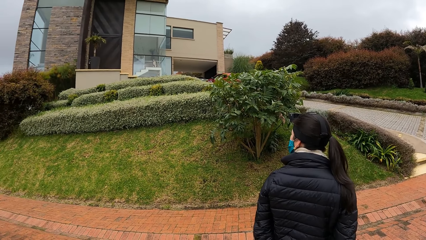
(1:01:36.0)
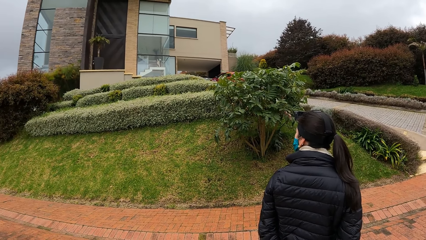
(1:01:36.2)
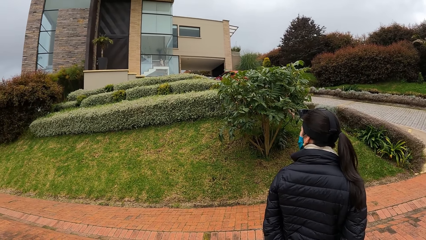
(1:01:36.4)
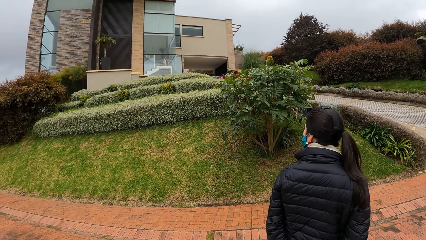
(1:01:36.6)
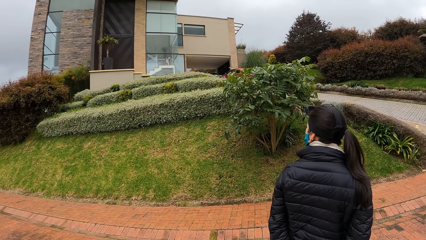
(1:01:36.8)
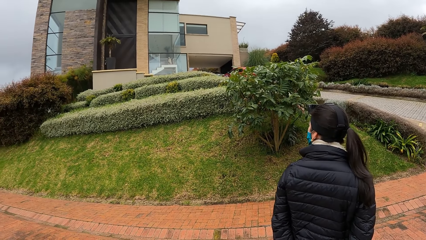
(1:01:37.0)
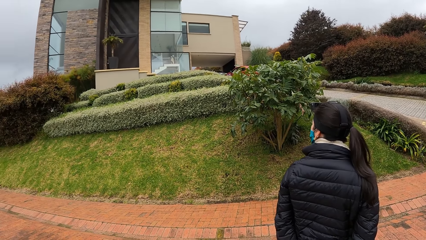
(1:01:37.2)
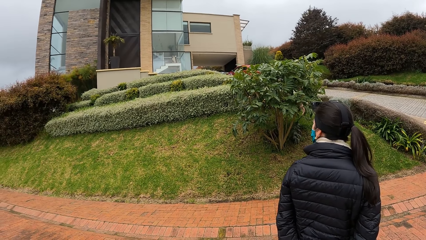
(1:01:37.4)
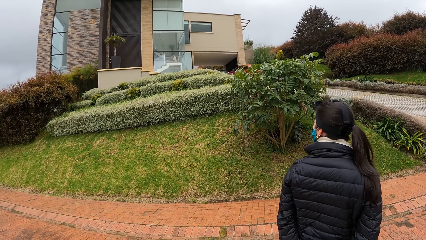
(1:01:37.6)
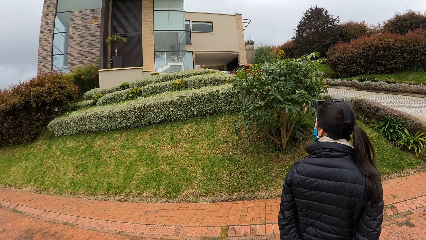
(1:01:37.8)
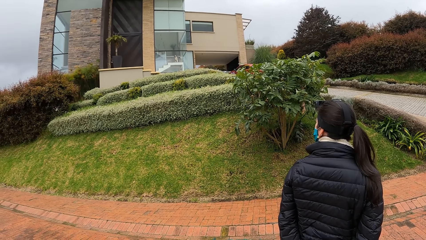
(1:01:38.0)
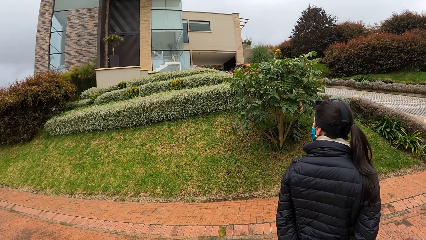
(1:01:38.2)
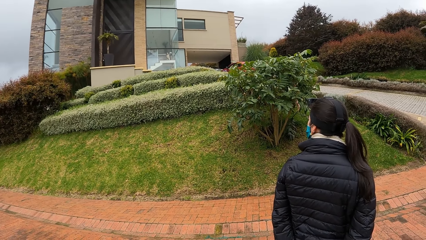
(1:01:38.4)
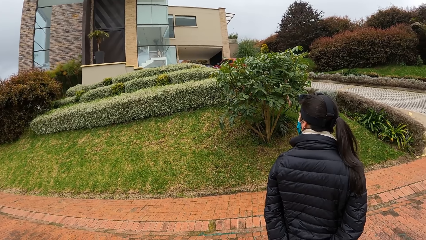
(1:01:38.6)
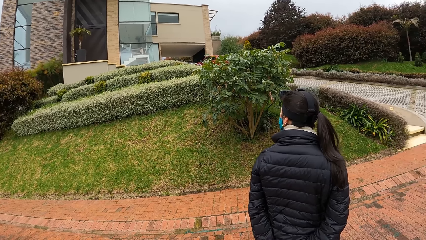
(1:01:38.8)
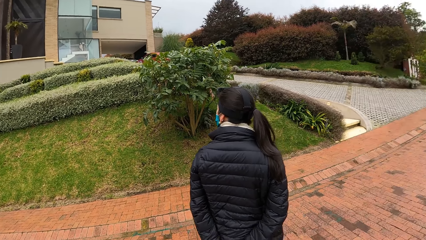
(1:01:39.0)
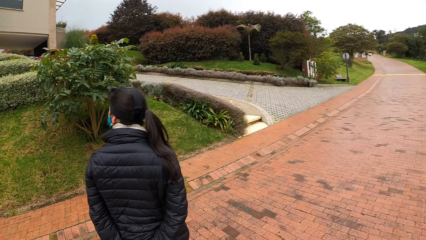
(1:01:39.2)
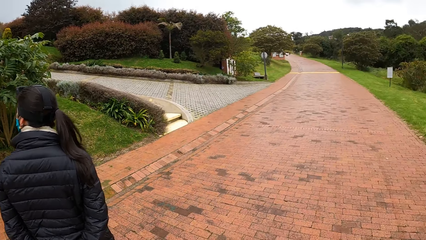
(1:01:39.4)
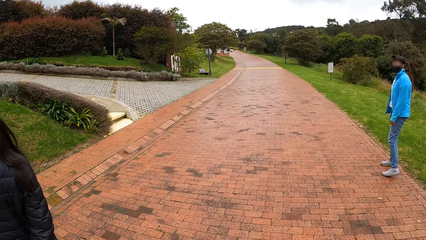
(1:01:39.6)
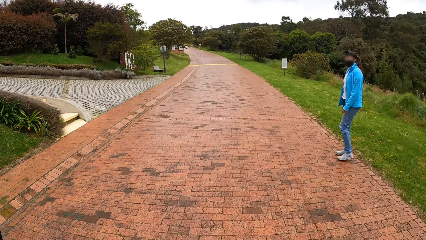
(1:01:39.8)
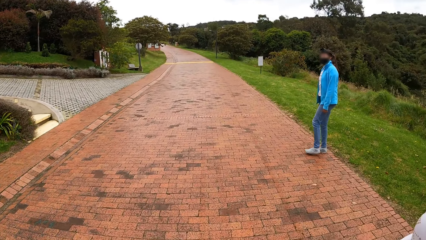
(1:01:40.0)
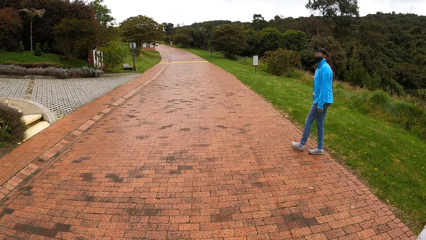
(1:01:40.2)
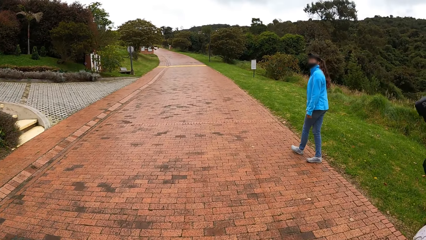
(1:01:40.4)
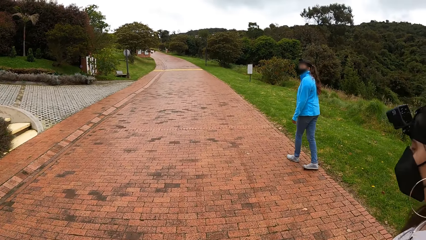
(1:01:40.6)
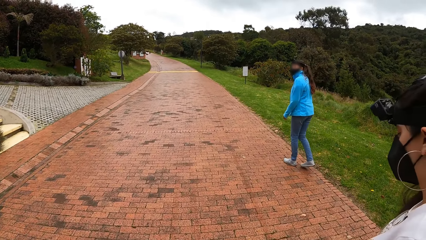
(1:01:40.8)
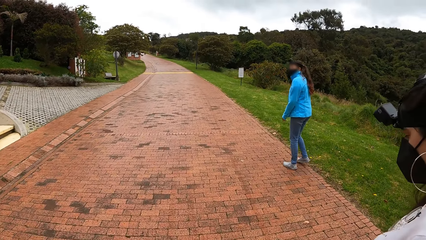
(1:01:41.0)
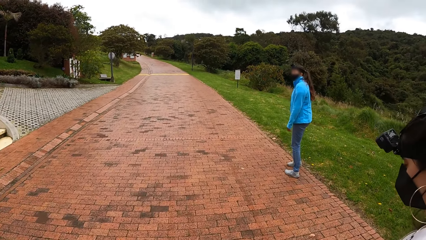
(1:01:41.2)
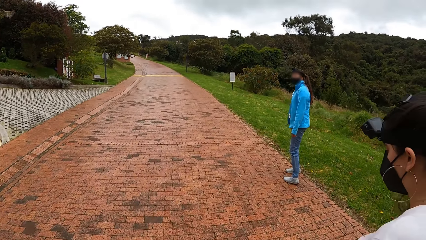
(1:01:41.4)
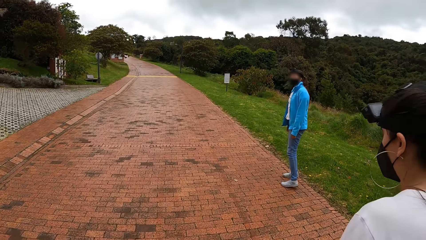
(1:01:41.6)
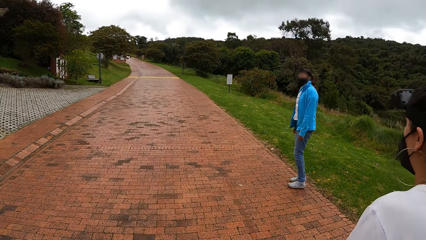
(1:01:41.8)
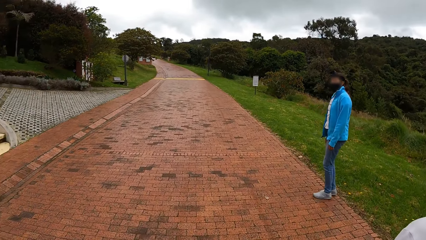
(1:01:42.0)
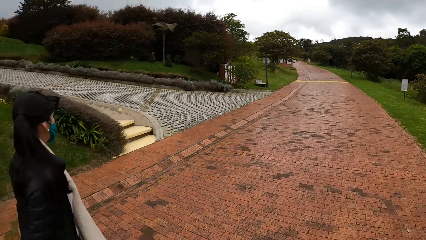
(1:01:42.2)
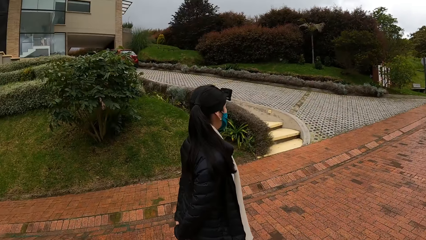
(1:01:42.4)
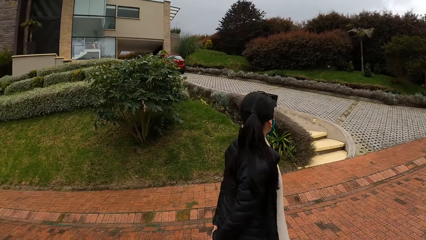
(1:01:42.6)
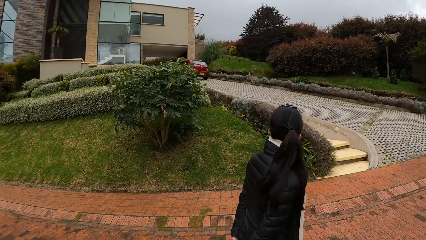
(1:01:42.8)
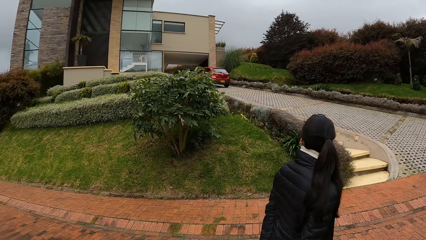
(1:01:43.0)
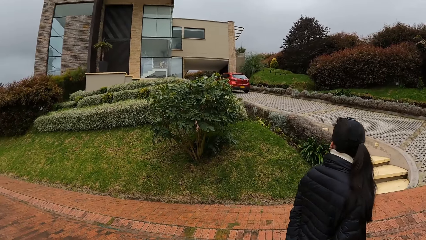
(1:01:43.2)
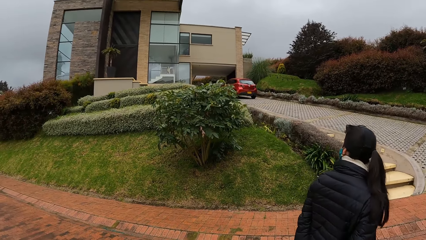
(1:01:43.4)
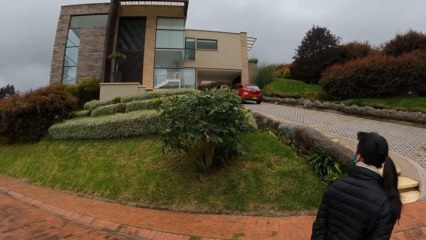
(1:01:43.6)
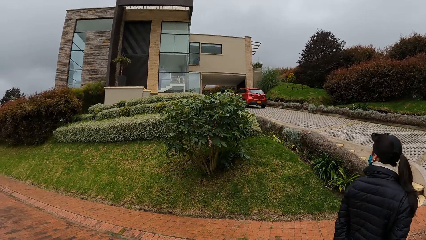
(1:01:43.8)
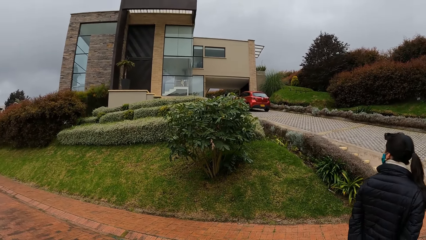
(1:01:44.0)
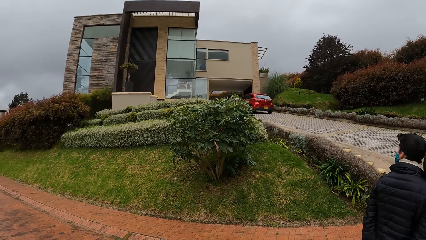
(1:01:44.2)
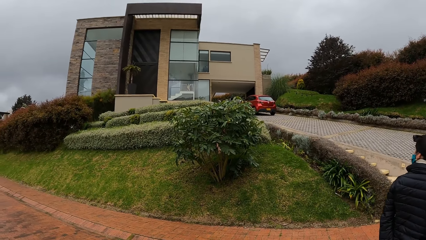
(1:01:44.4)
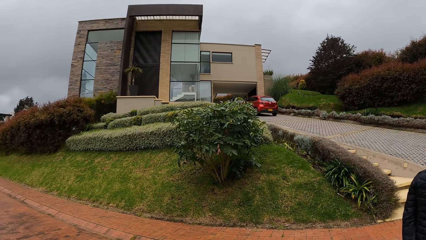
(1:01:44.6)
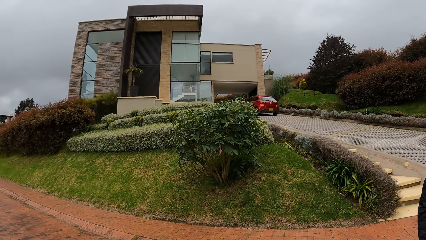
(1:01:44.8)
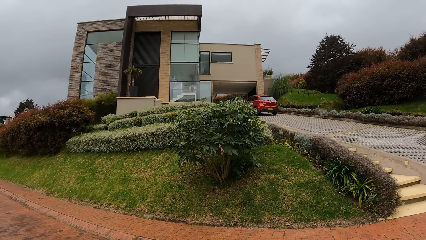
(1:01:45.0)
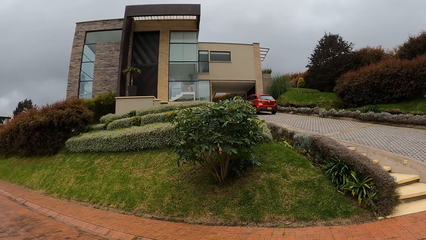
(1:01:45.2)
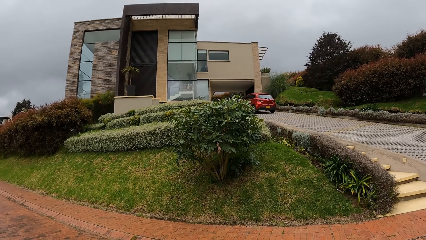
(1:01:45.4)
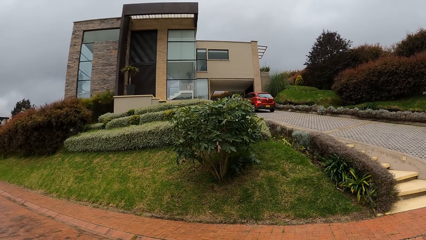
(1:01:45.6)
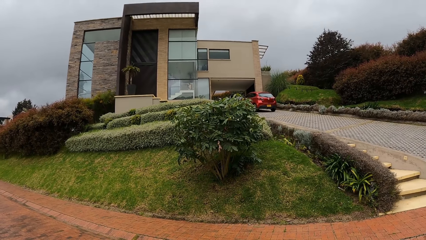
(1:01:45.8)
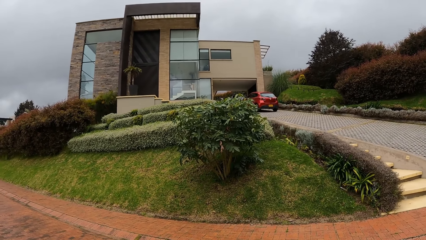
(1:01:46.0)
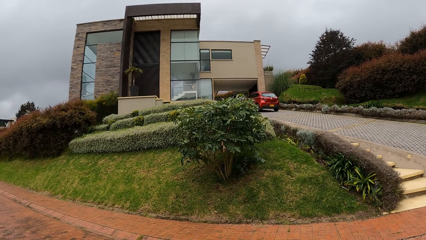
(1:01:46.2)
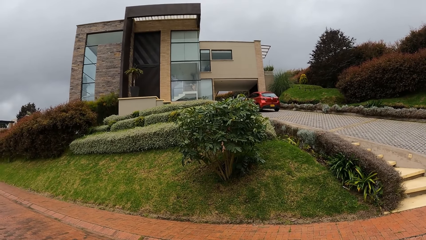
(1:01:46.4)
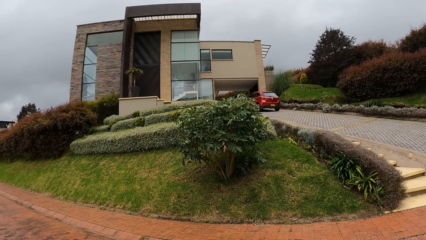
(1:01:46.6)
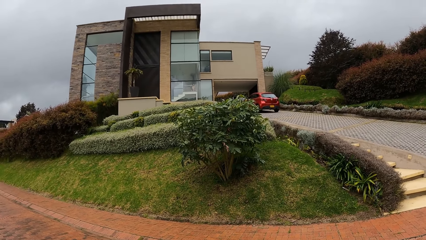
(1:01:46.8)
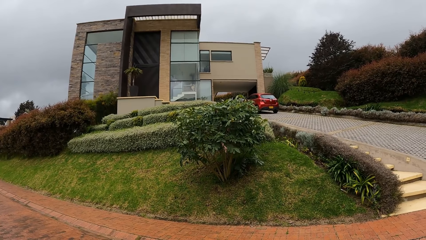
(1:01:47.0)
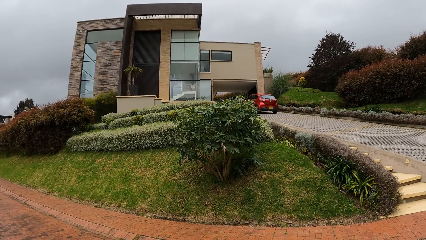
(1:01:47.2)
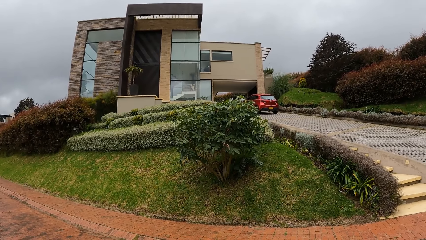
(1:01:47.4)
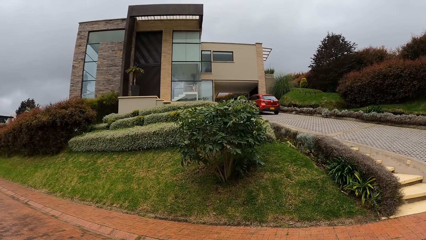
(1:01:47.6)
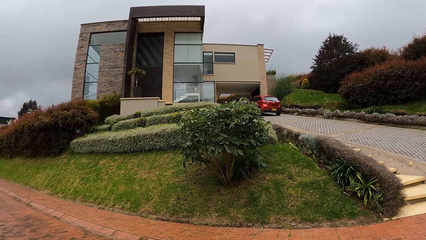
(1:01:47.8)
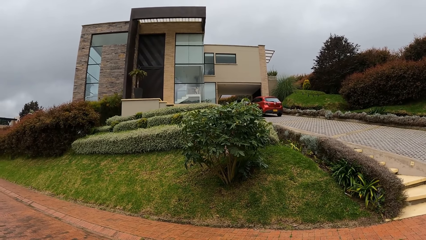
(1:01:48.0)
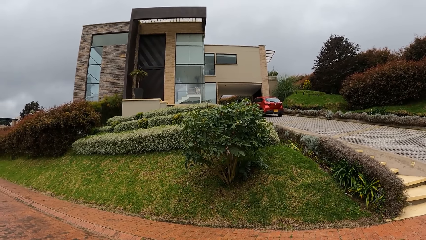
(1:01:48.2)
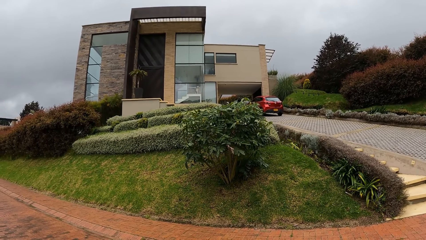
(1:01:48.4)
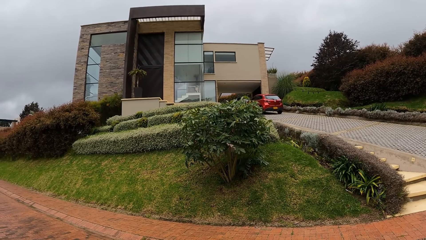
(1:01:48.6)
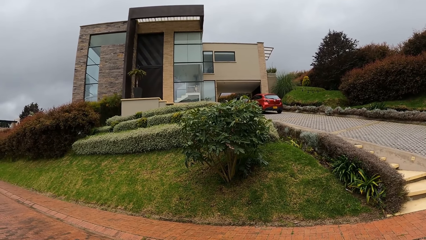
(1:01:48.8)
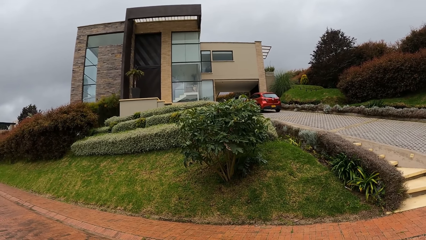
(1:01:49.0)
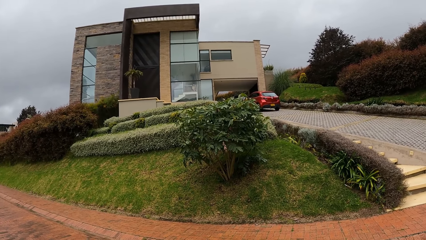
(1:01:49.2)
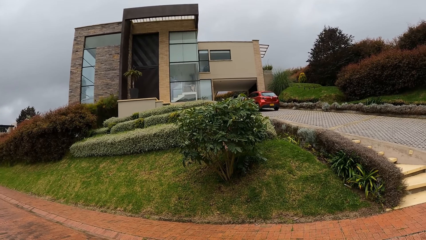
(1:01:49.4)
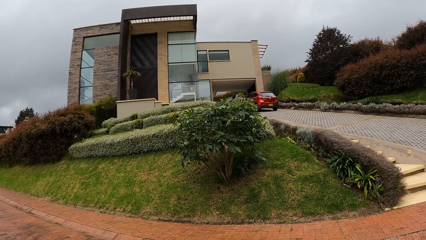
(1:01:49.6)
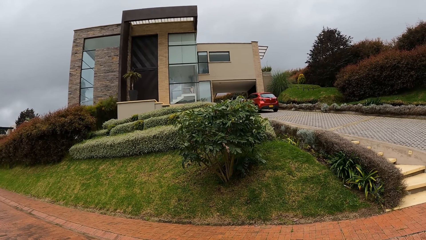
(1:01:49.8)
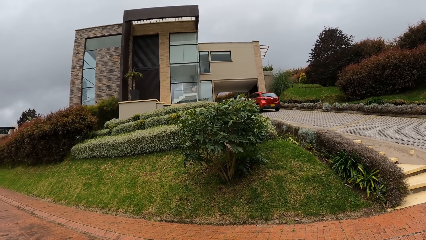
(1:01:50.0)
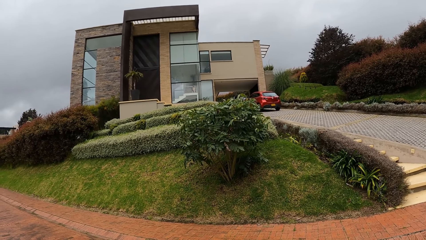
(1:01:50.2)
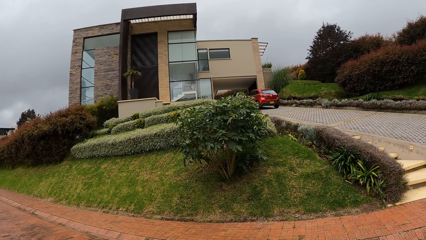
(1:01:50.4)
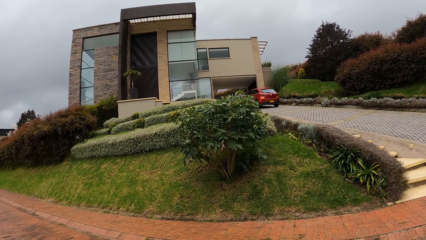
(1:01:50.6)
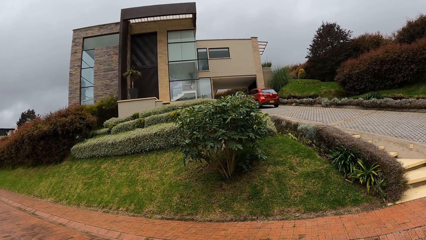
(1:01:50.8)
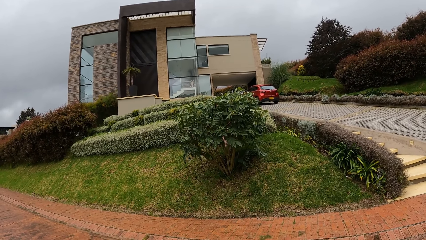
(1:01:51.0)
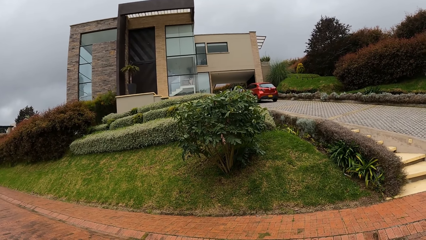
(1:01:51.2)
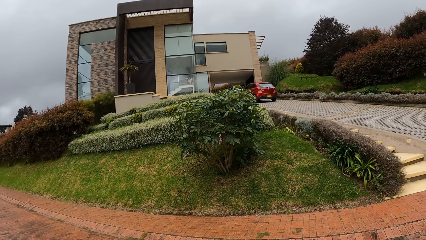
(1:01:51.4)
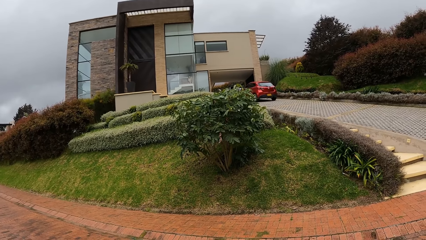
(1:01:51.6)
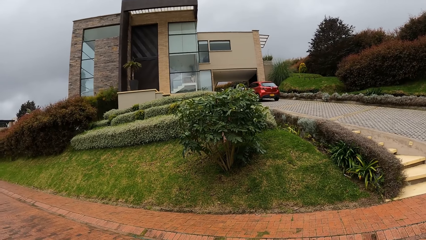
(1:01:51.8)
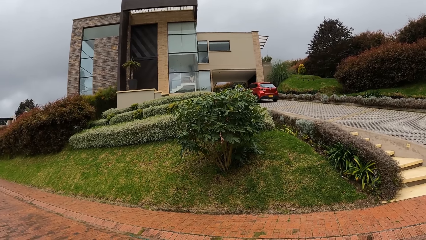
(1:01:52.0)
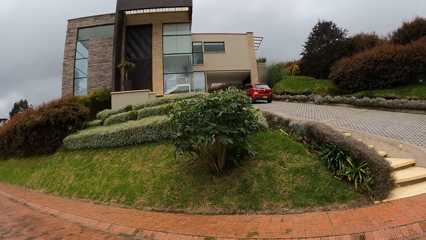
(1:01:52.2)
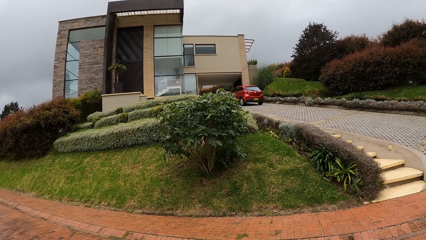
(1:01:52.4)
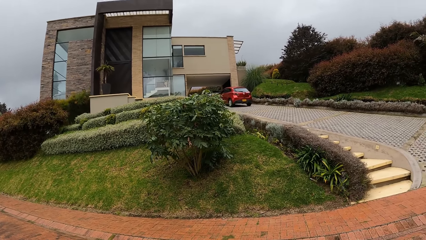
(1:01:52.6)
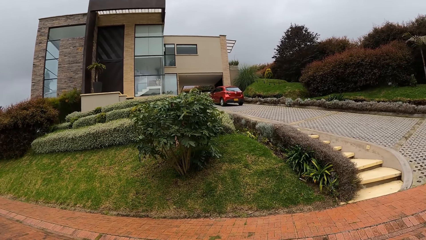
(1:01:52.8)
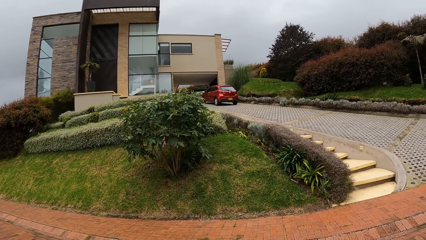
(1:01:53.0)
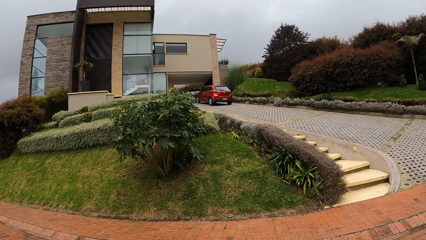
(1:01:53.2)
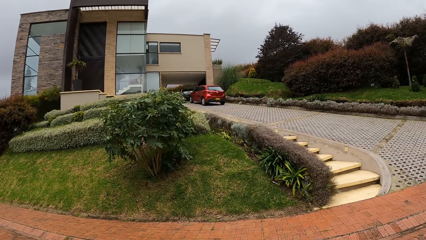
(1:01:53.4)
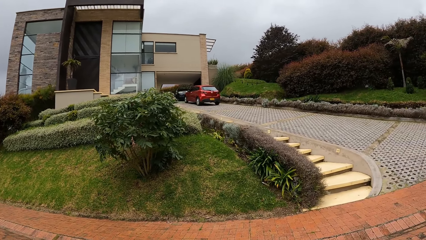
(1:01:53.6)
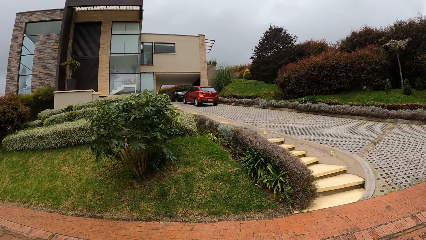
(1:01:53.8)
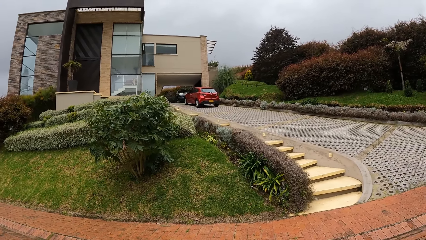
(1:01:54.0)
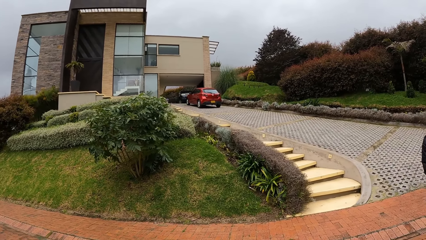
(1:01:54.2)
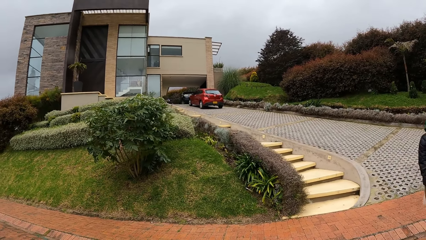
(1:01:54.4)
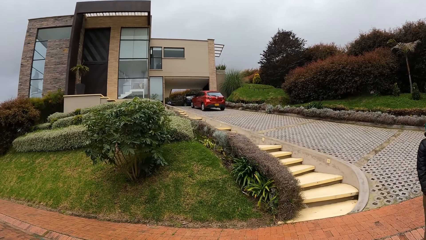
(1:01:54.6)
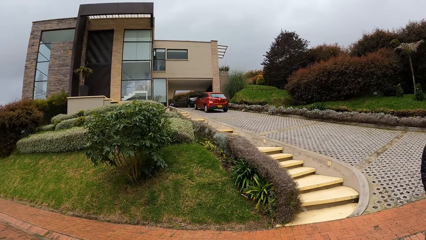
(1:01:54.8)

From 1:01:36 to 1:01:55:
A woman looks at the house. The camera wearer looks at the house. Another woman walks on the road. The camera wearer walks on the road. They look at the house.
